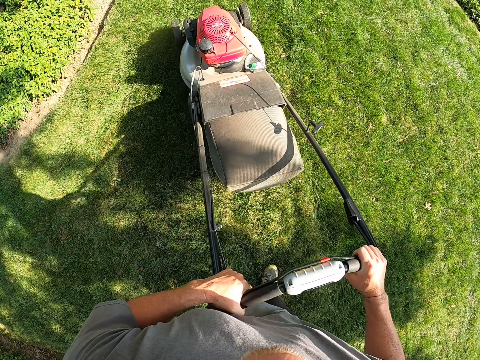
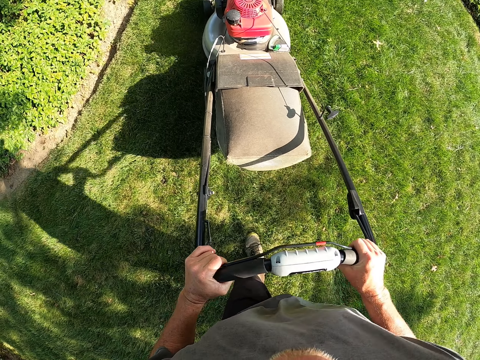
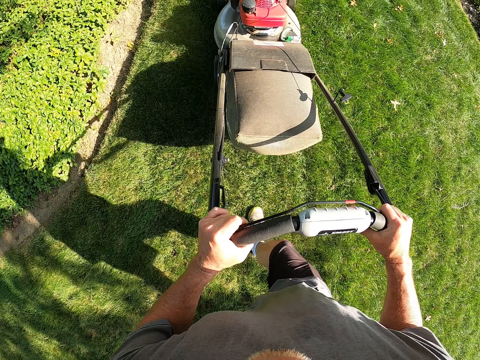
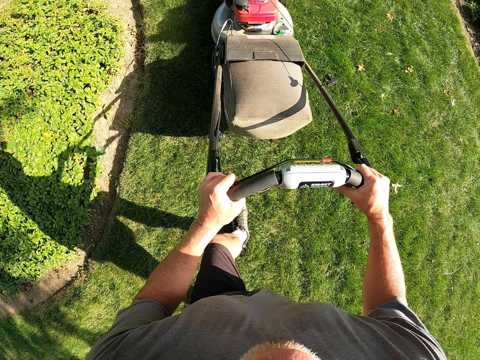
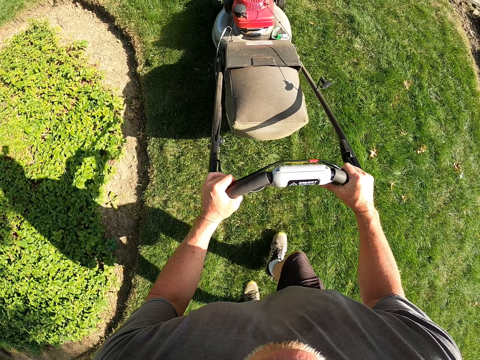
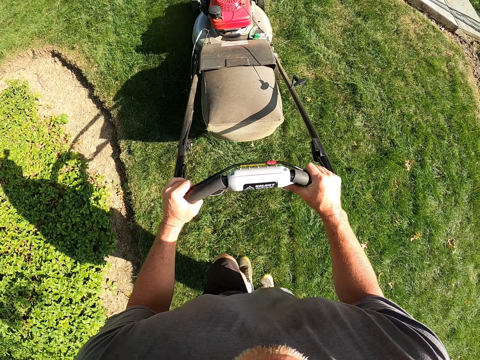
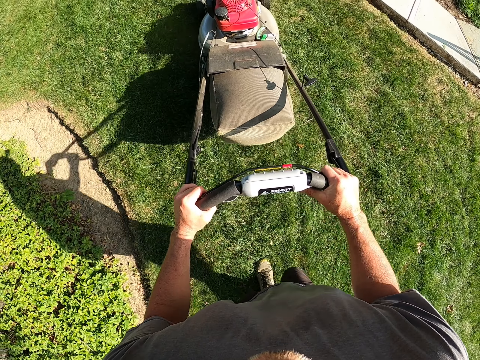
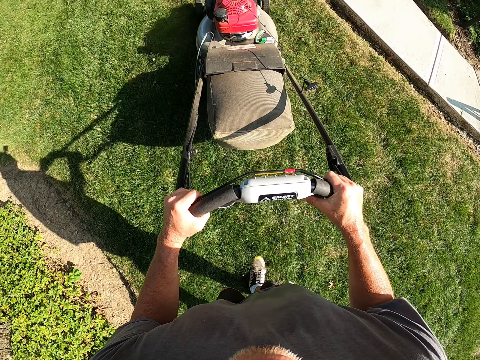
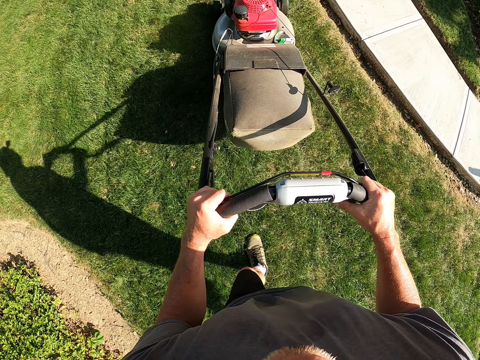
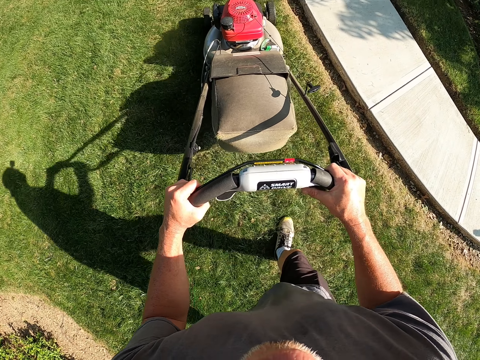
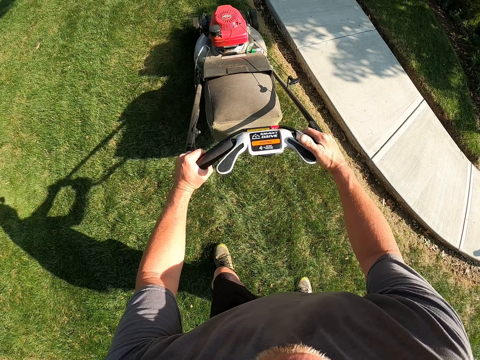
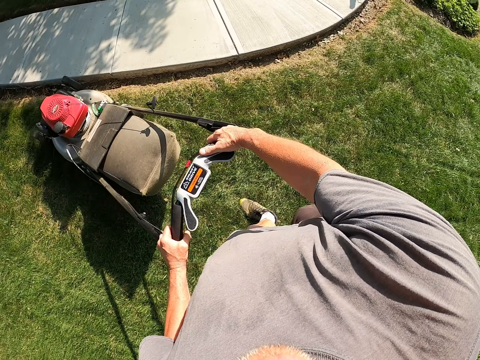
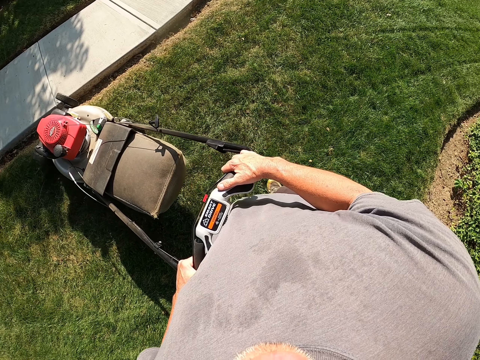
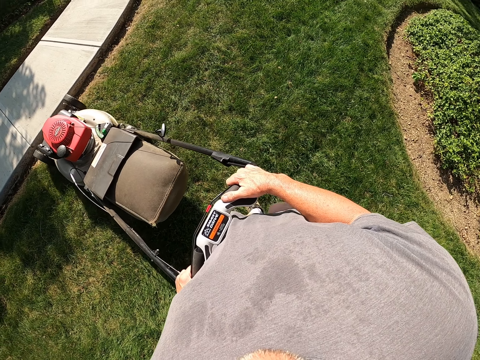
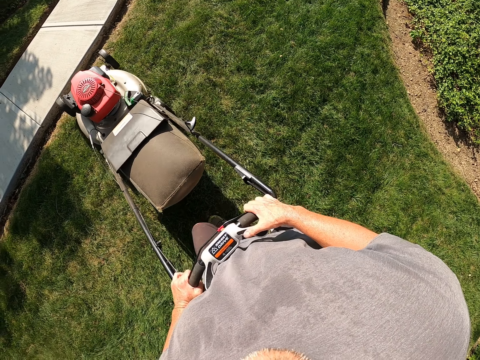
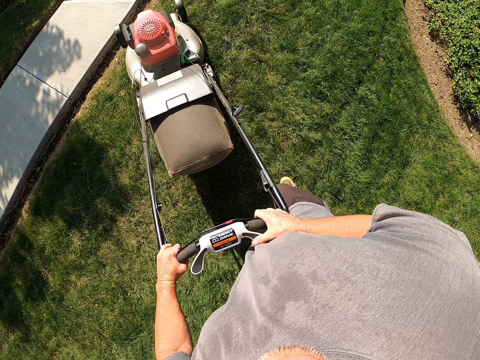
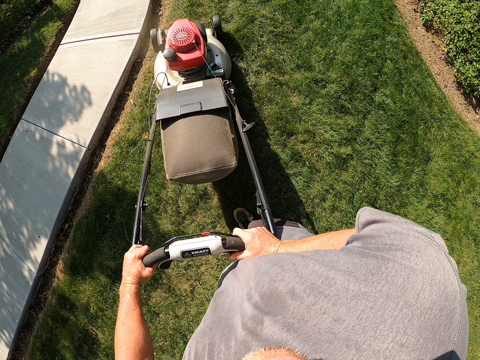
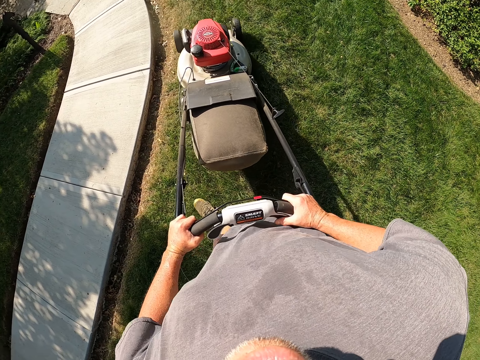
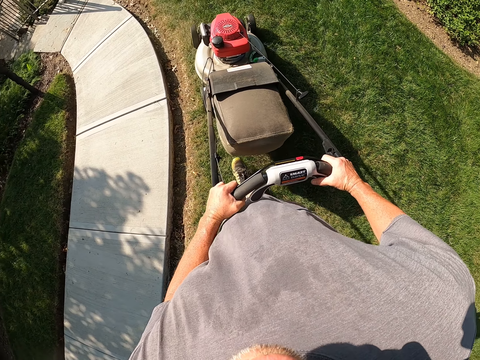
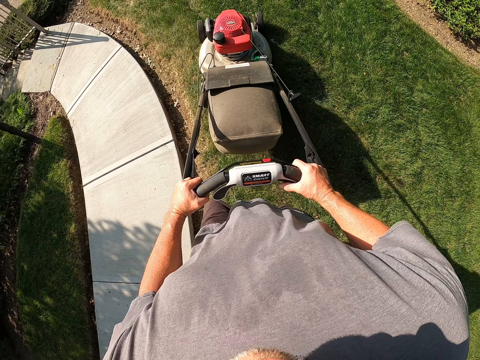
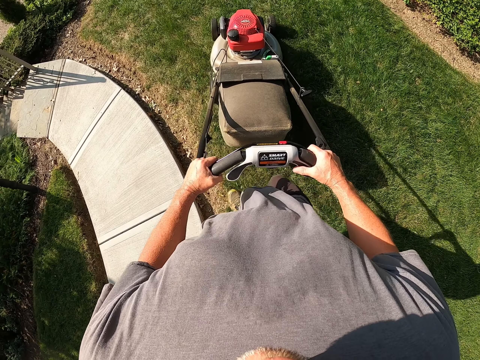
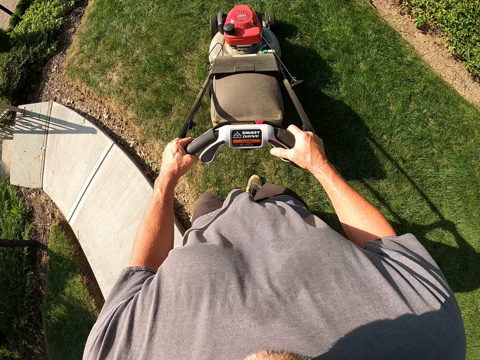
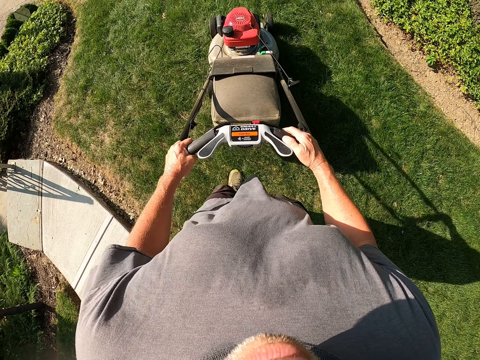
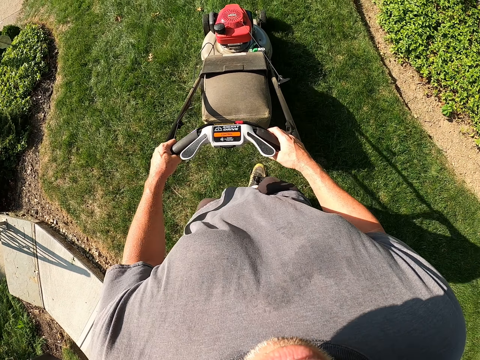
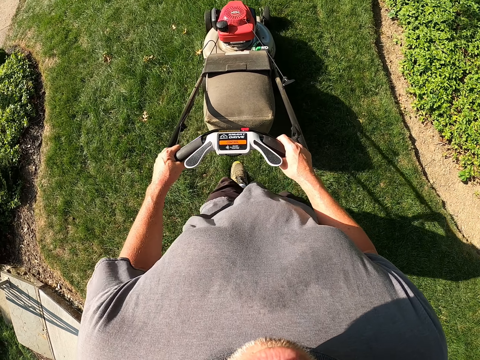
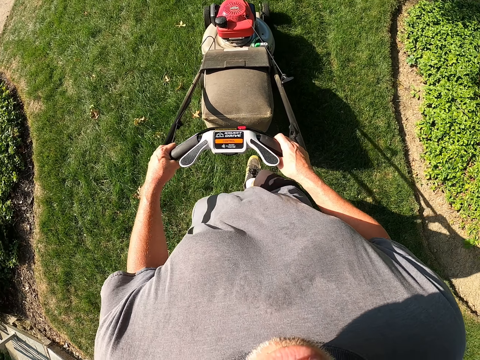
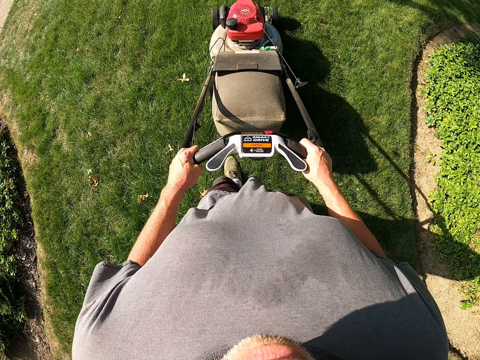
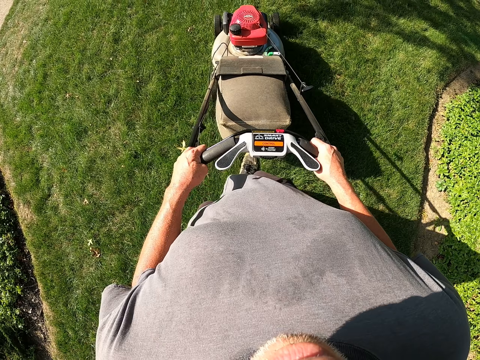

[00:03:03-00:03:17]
The camera wearer cuts grass with a lawn mower. They turn right. They cut grass with the lawn mower.

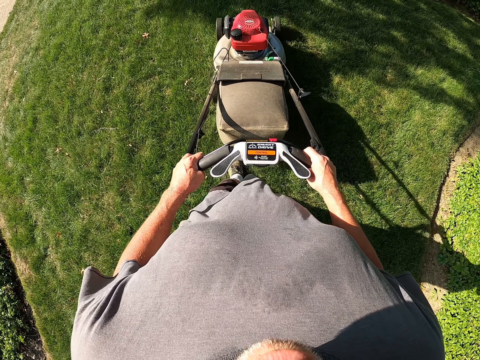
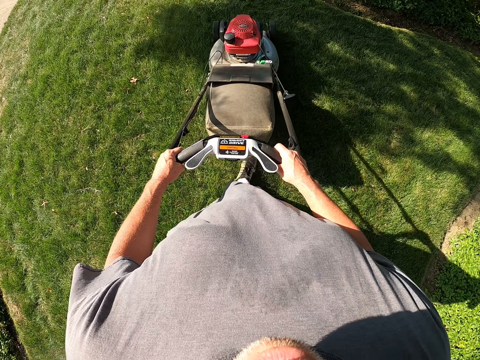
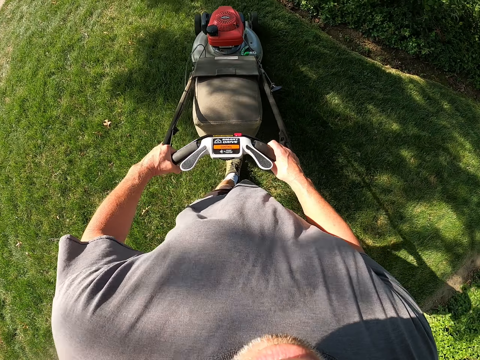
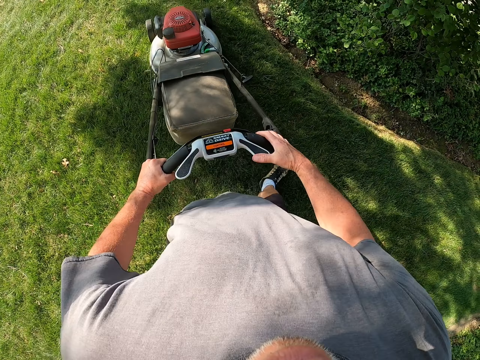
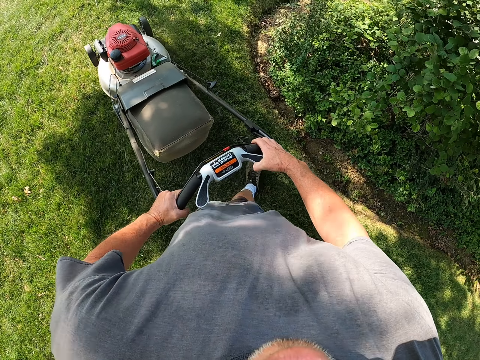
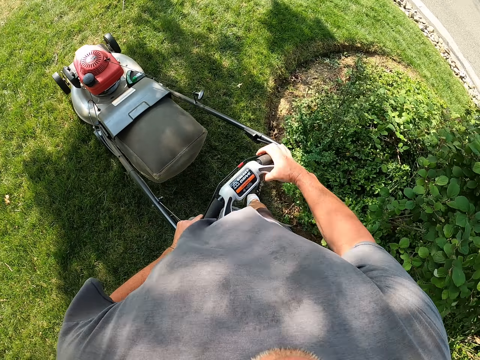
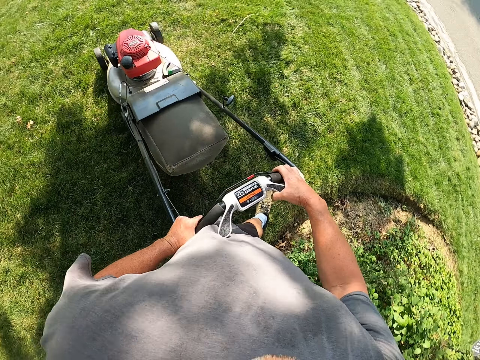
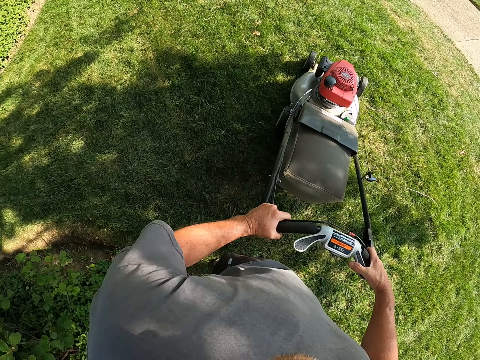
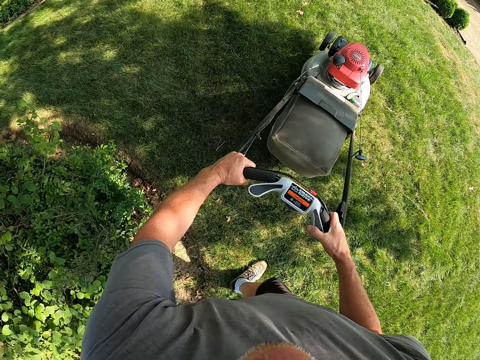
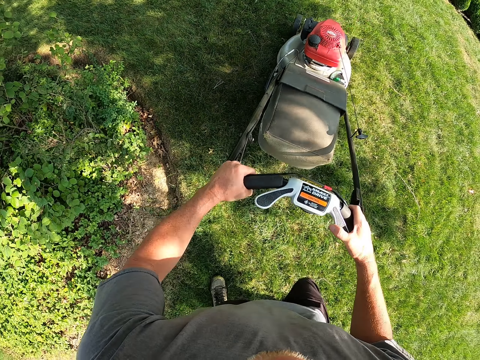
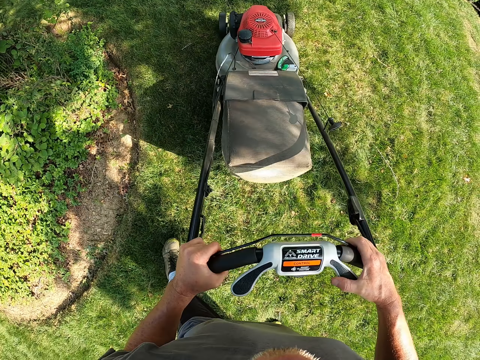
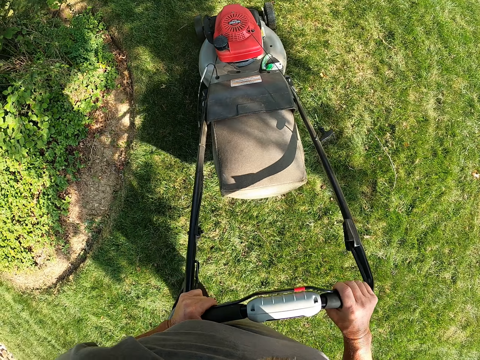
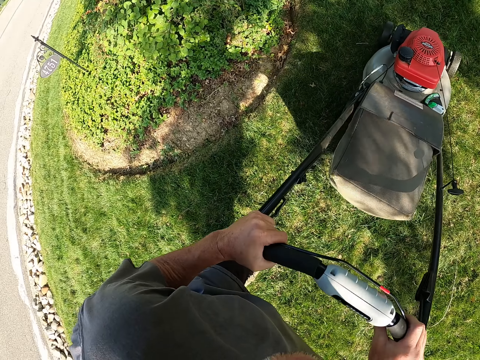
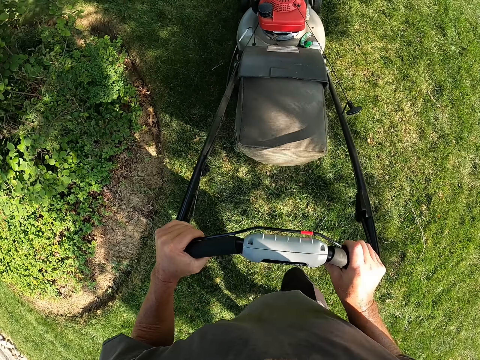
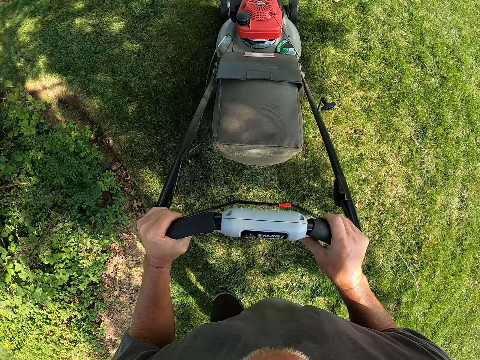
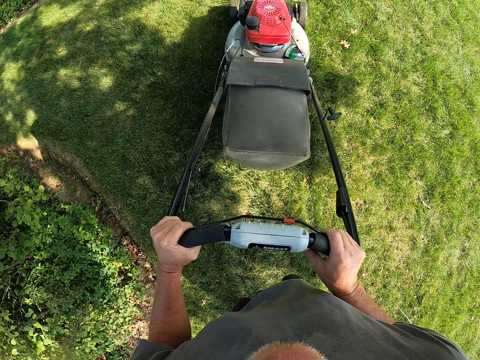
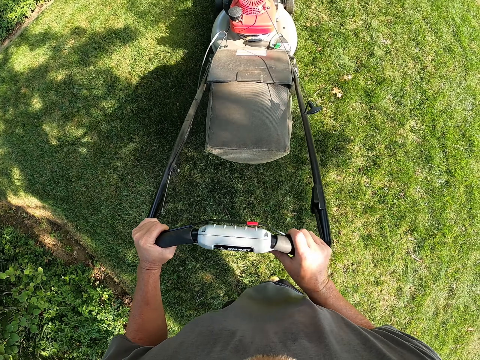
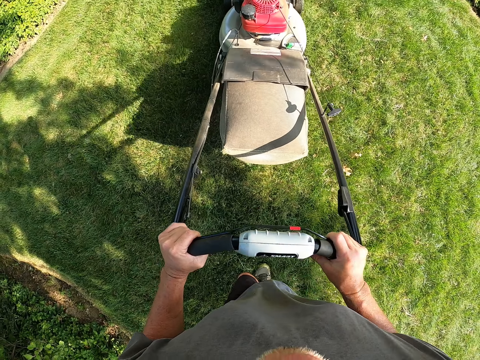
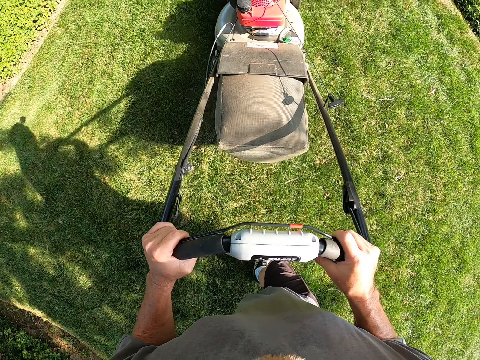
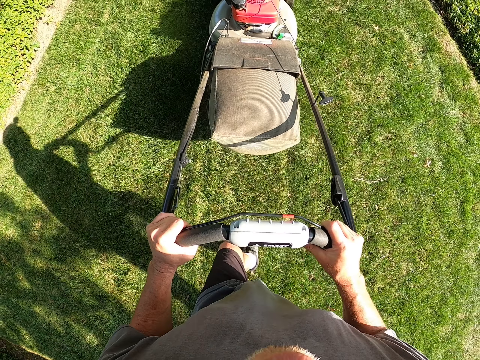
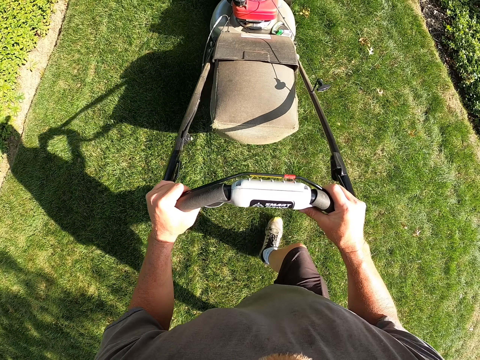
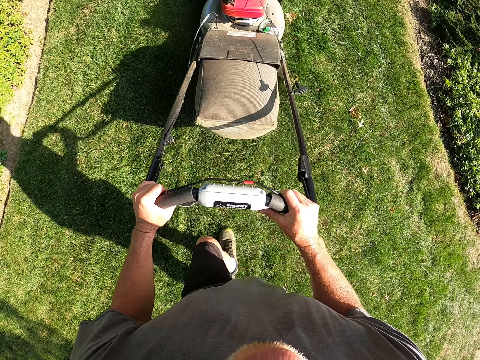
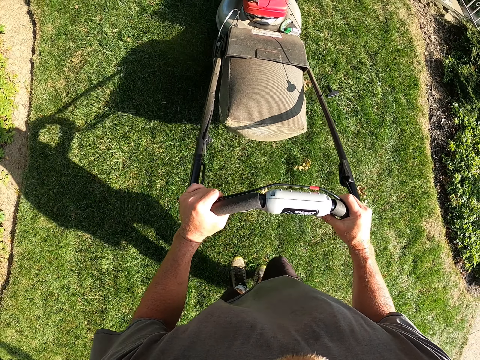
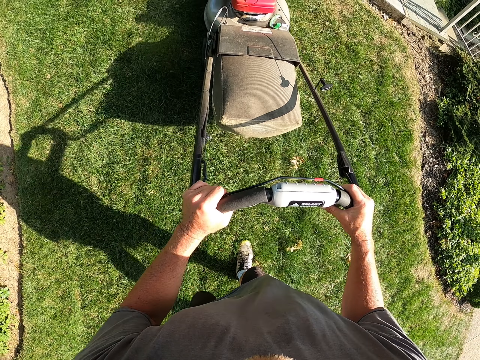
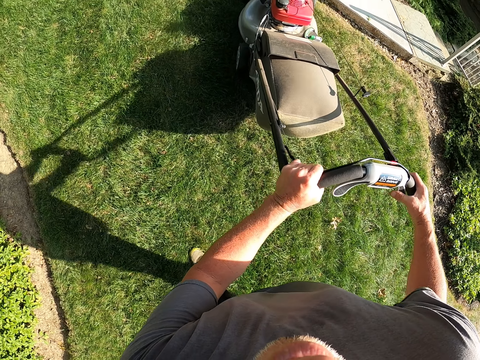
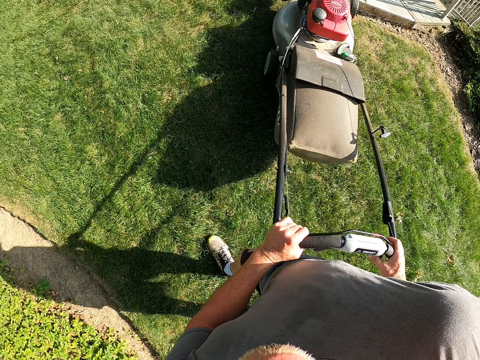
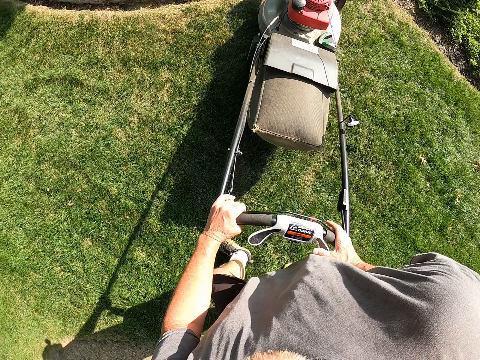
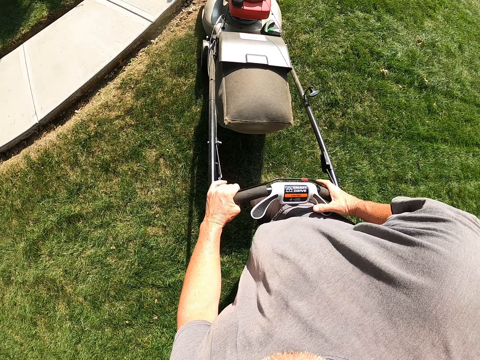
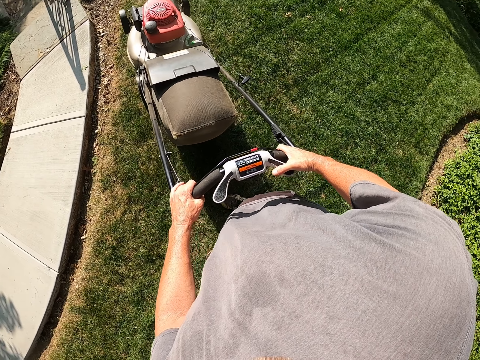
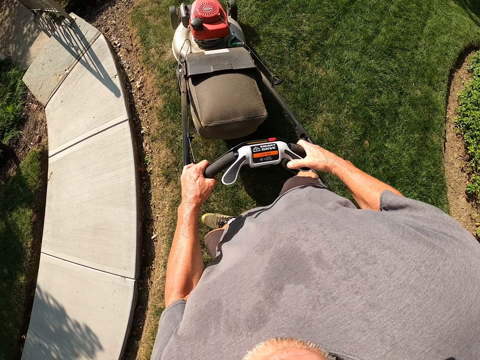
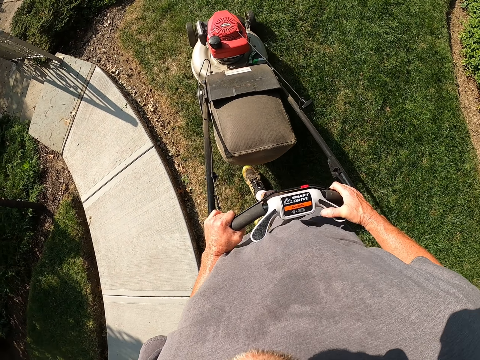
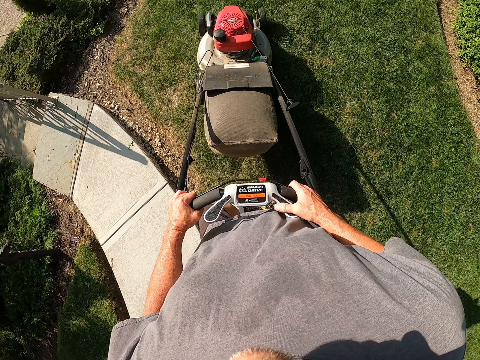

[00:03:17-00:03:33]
The camera wearer turns left. They cut grass with a lawn mower. They pull the lawn mower. They cut the grass with the lawn mower. They turn right.
